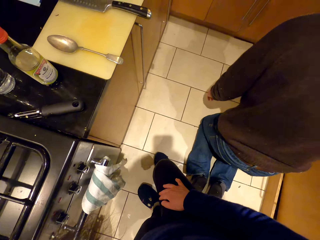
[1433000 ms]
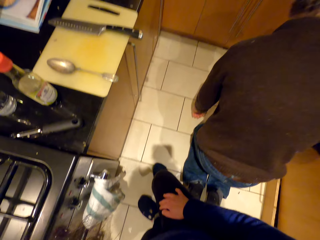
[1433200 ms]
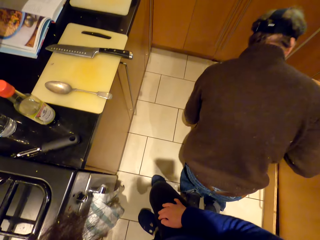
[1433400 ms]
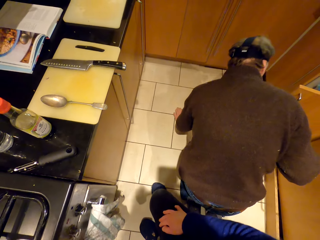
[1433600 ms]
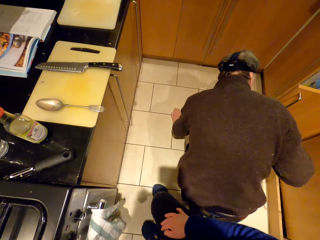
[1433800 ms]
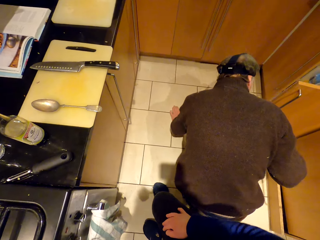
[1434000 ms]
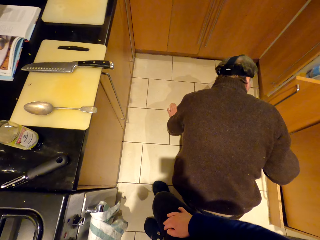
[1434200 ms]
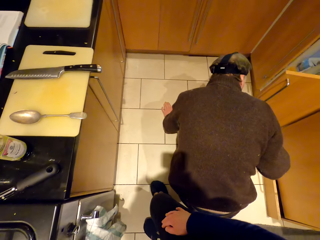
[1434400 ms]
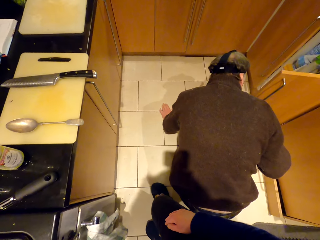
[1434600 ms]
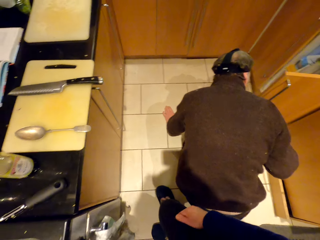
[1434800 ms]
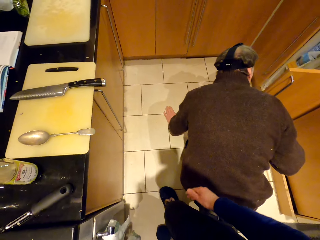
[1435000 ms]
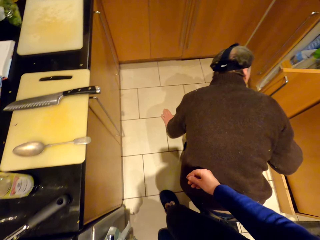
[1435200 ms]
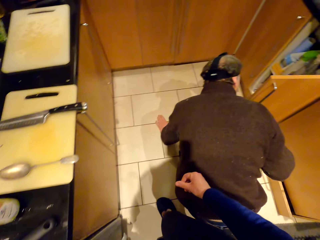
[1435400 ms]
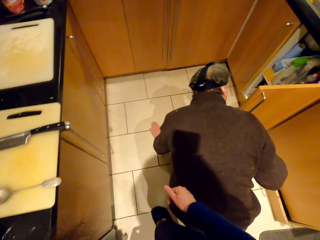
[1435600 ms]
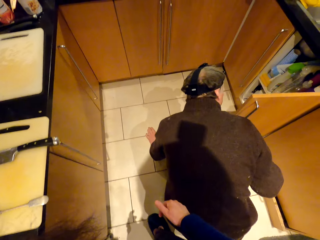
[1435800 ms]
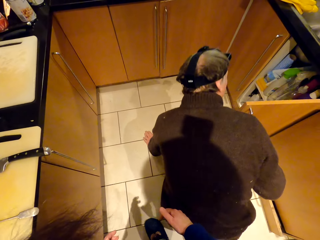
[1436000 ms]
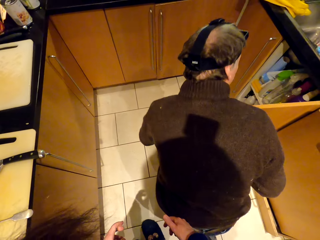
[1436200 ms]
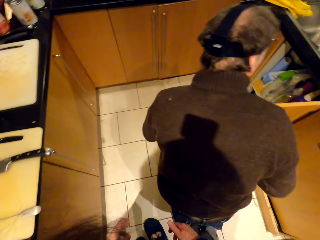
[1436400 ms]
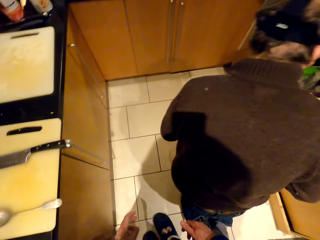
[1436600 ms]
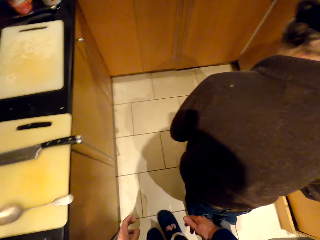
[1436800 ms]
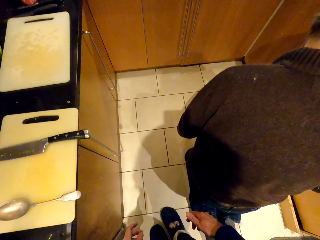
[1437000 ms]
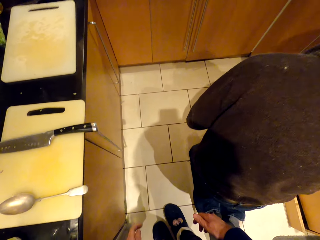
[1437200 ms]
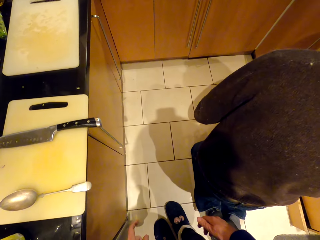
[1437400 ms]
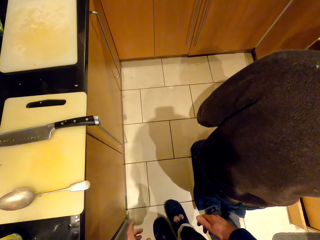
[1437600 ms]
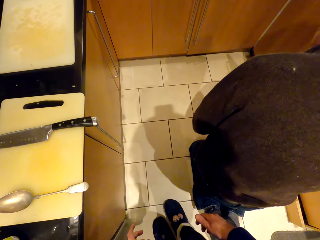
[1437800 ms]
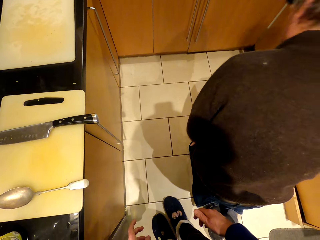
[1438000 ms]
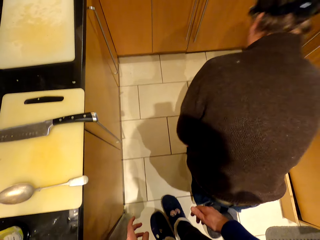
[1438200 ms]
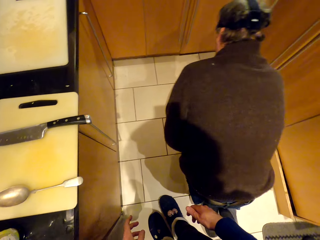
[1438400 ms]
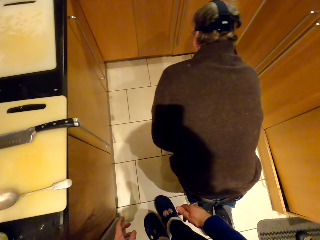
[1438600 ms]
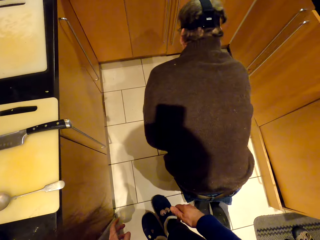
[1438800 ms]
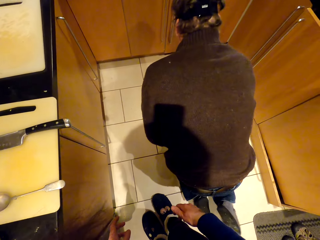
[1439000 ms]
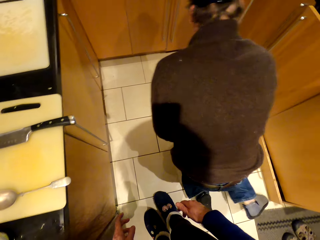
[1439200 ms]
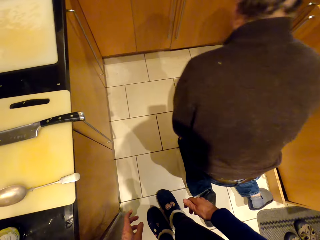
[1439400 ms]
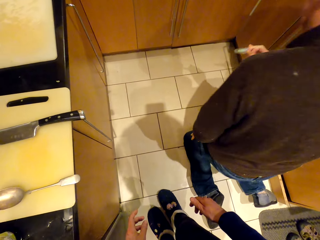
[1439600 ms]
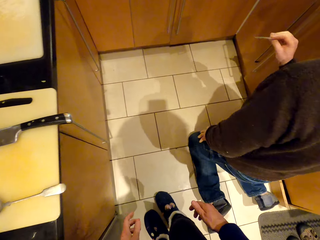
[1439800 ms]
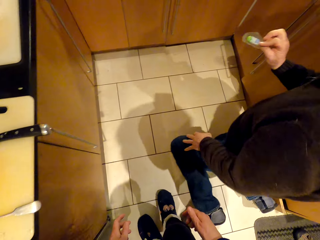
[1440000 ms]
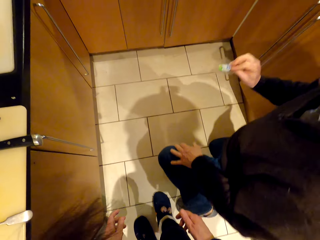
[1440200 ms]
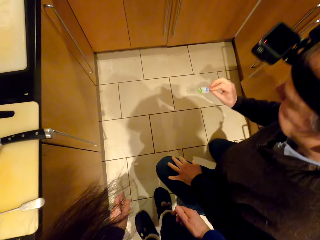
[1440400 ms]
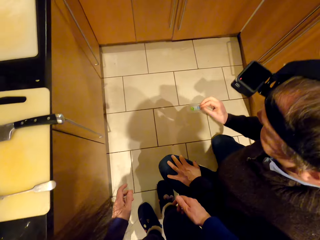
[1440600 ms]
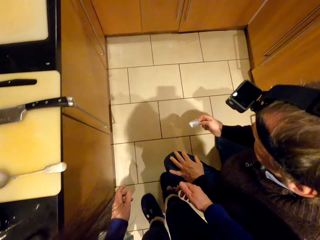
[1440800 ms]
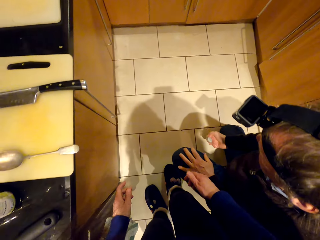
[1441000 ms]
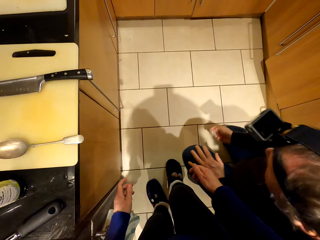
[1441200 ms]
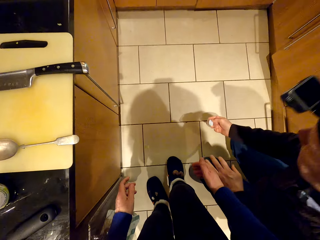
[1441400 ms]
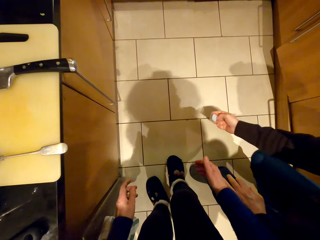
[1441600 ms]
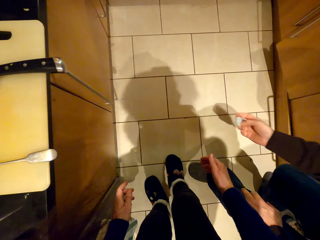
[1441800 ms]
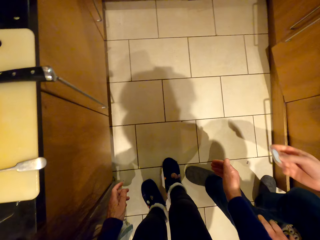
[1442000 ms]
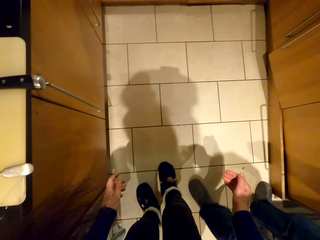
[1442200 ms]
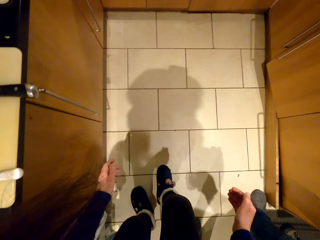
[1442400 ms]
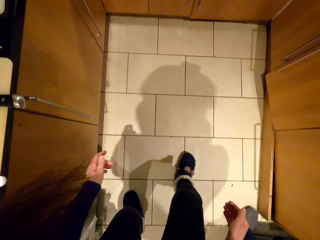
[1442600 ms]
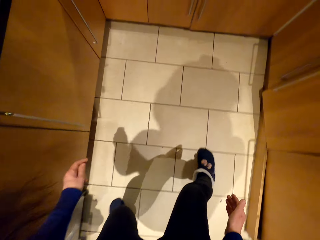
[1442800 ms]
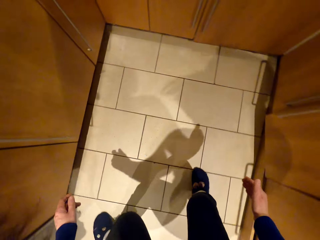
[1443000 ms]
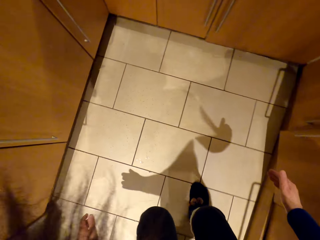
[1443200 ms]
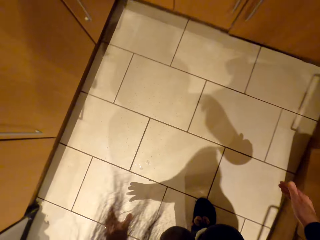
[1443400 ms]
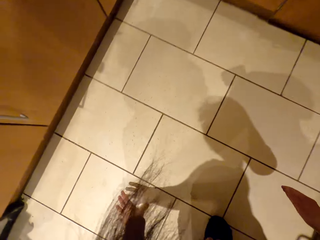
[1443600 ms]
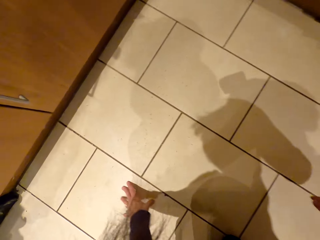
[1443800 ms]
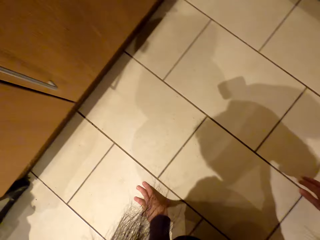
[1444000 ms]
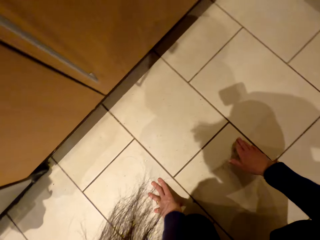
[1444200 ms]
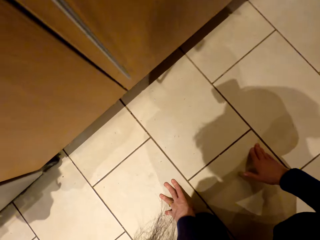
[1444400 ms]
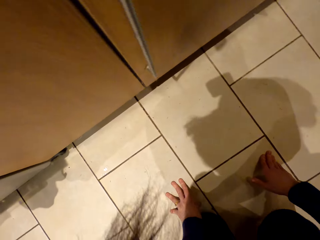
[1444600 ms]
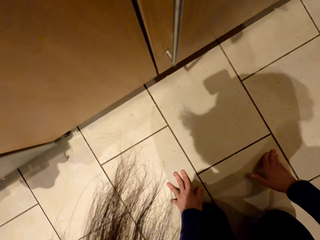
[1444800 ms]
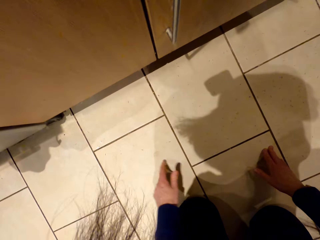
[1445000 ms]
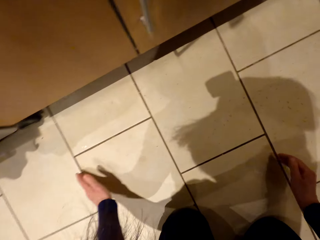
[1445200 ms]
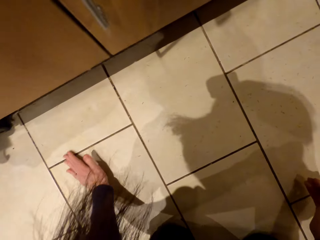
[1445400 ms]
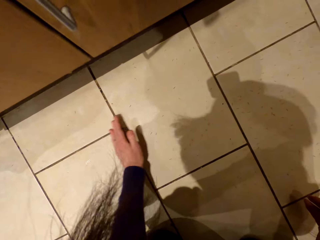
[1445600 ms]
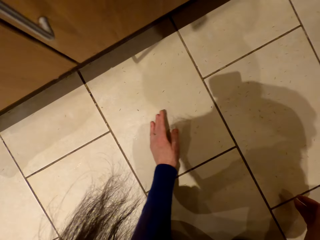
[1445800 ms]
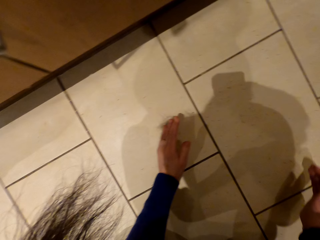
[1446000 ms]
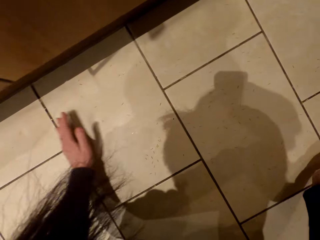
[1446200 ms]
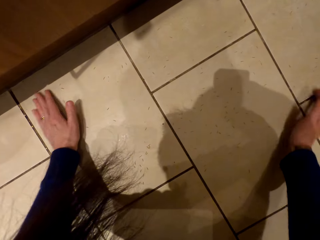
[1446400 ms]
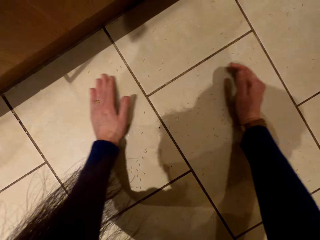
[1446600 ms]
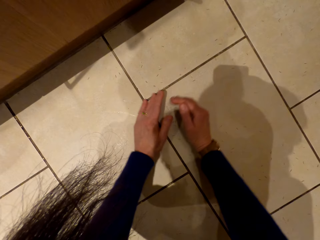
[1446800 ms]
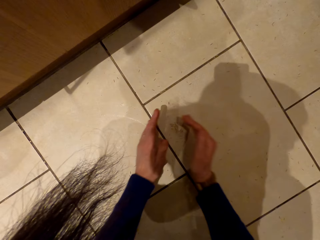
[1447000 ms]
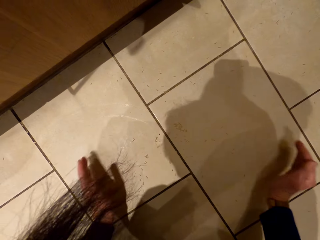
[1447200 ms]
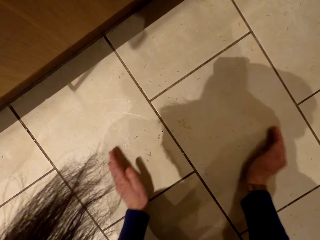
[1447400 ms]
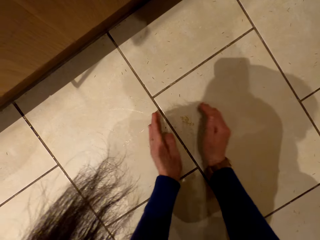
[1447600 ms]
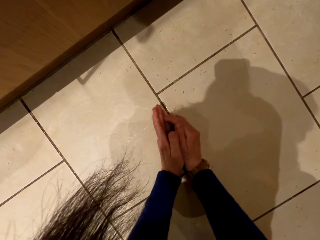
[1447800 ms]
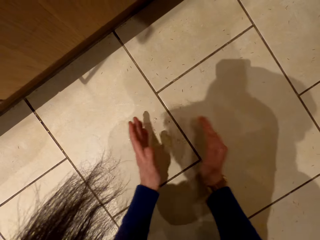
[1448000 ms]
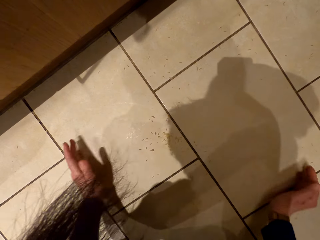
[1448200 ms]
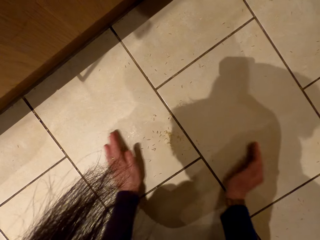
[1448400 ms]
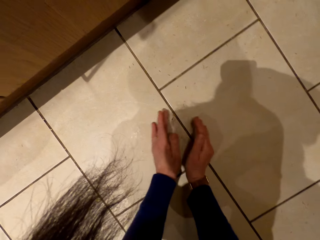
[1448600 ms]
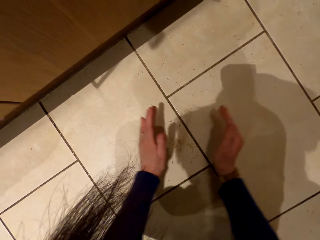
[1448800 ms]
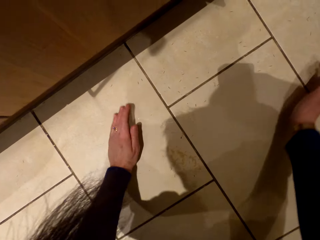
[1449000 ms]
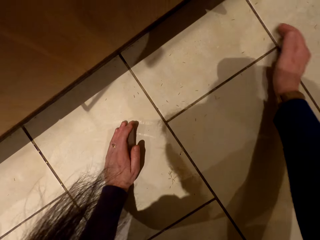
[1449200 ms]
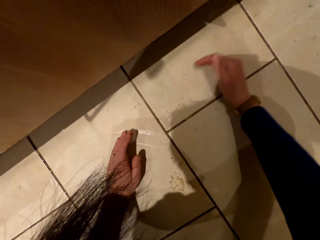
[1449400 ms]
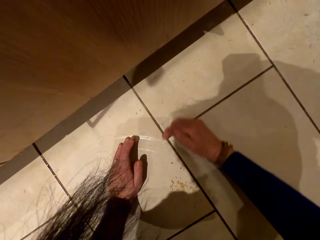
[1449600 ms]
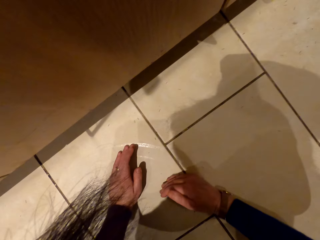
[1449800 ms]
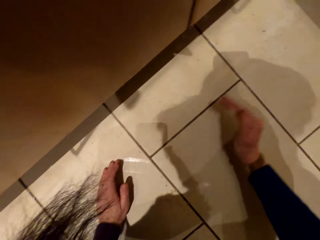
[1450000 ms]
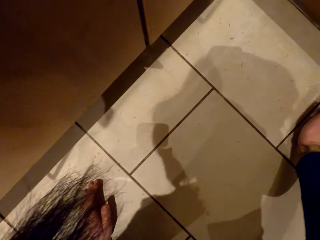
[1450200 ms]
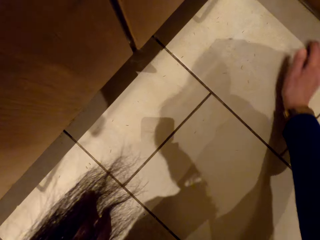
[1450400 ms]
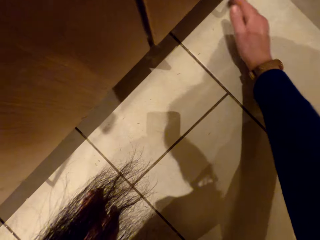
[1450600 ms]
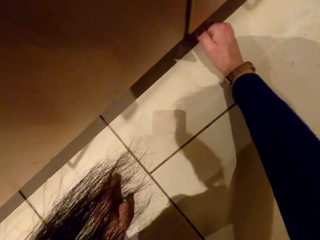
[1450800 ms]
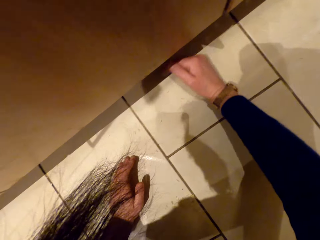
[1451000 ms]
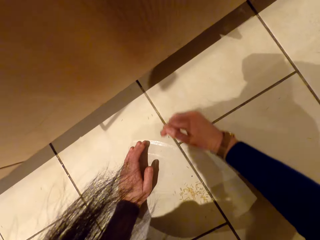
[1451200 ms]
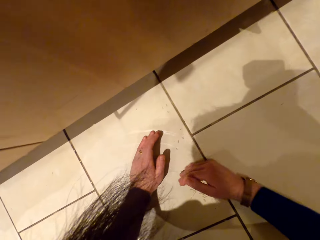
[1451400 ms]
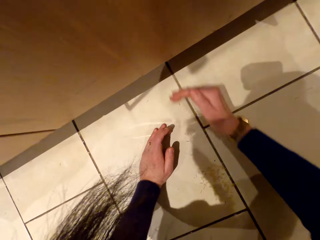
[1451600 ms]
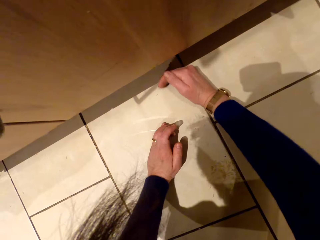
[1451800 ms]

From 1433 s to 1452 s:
A person stares at the cabinet. The person picks something from the floor. The camera wearer stands up. She walks around the room. She bends down. She crawls on the floor. She collects the rice on the floor with her hands.

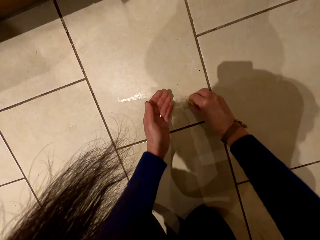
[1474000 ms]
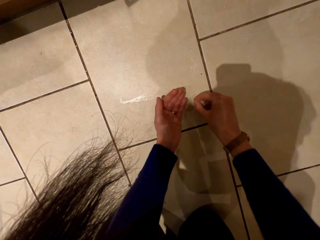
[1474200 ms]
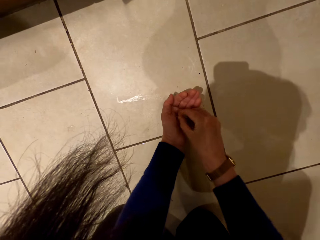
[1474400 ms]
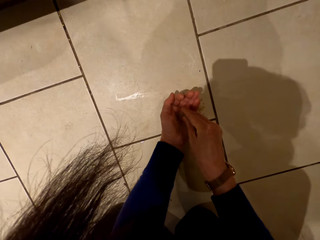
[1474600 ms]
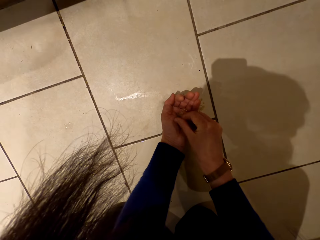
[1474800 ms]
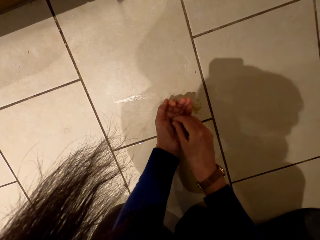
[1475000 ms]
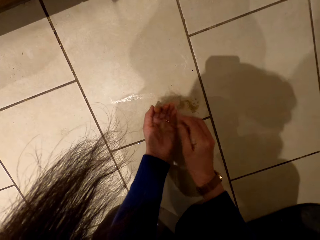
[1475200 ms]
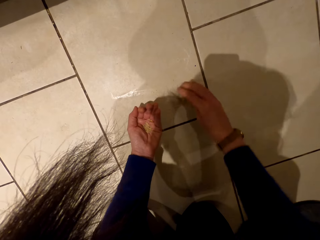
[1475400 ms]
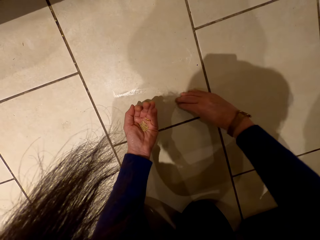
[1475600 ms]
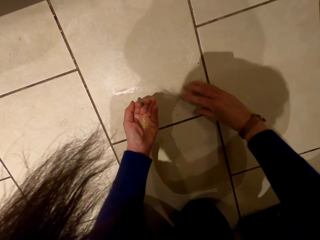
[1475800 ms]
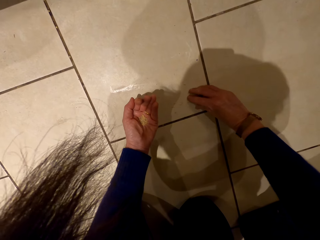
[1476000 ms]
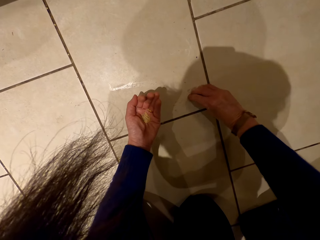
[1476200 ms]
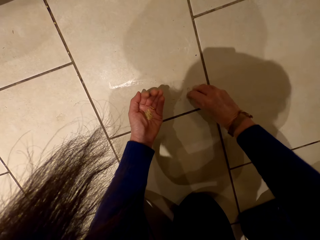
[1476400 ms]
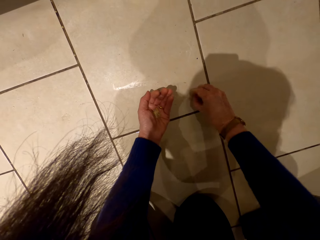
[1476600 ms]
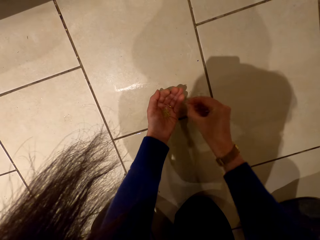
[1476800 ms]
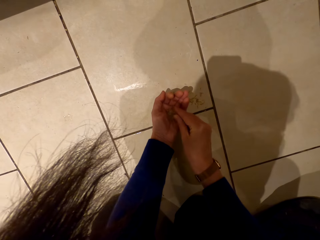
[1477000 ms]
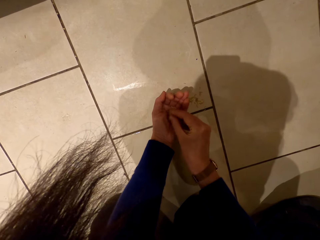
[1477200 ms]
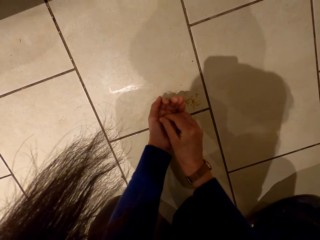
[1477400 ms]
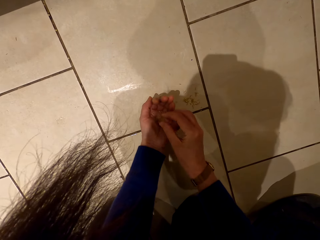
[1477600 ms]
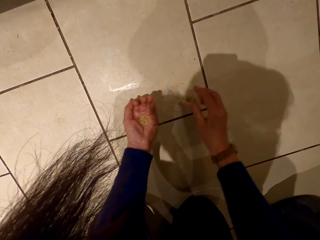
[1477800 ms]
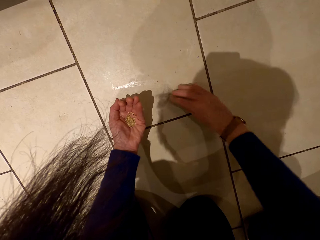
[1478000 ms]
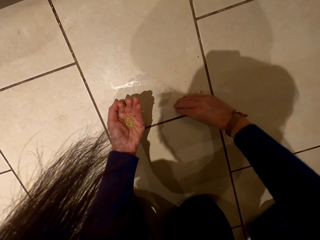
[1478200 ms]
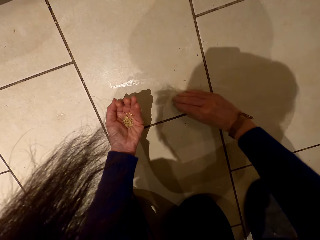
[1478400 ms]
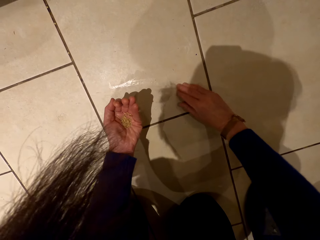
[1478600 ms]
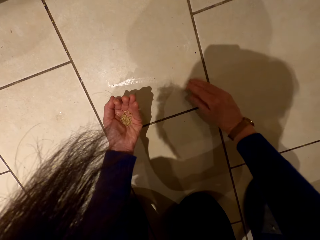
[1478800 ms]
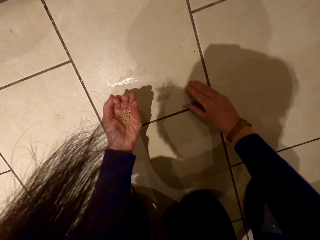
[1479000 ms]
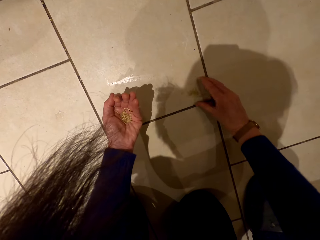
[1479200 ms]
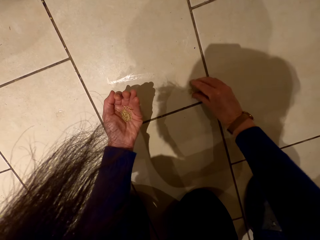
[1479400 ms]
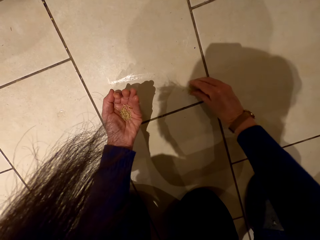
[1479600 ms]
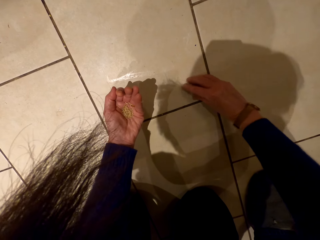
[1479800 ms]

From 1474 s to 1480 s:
The camera wearer picks the rice.
